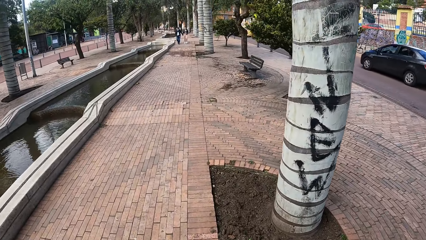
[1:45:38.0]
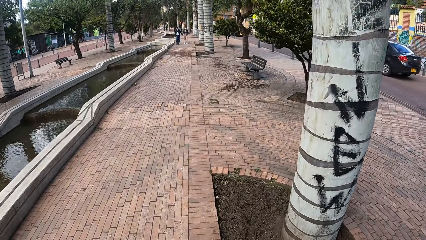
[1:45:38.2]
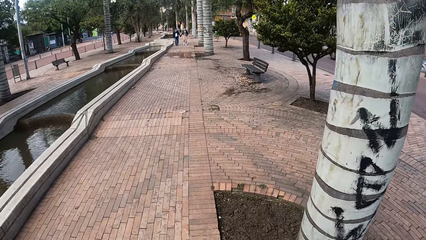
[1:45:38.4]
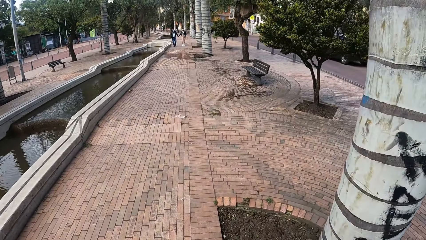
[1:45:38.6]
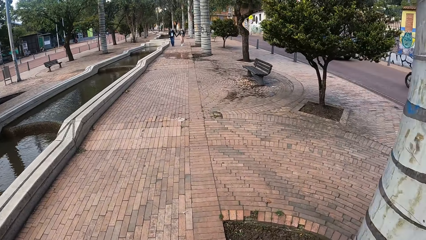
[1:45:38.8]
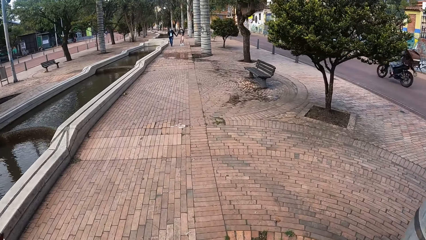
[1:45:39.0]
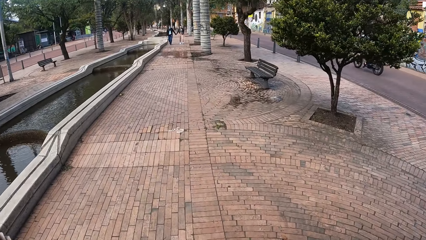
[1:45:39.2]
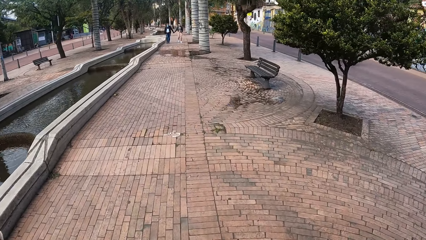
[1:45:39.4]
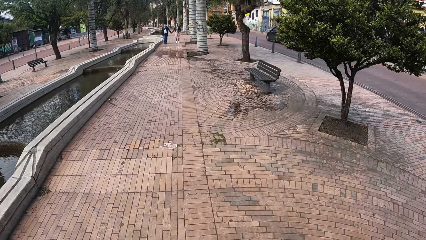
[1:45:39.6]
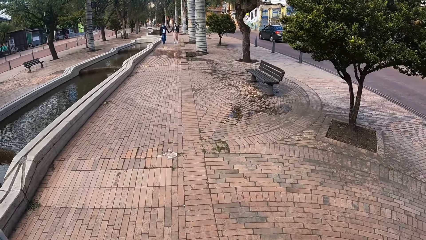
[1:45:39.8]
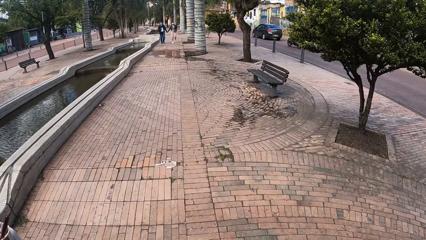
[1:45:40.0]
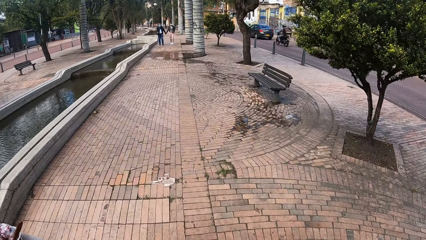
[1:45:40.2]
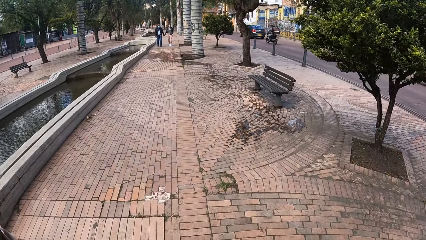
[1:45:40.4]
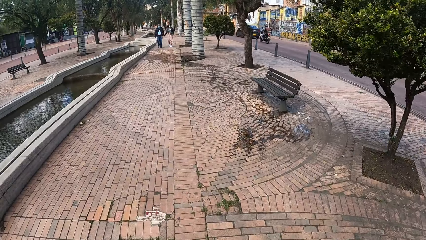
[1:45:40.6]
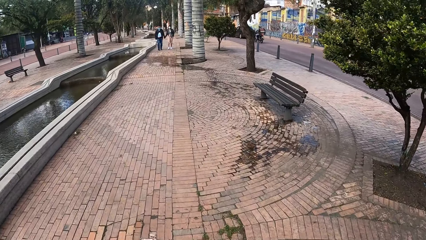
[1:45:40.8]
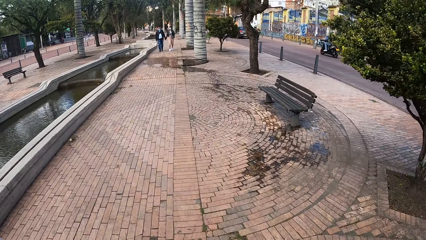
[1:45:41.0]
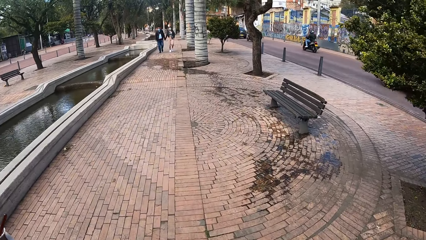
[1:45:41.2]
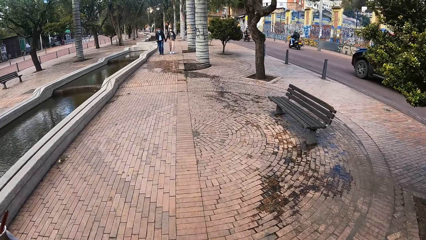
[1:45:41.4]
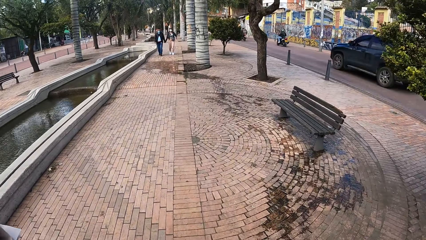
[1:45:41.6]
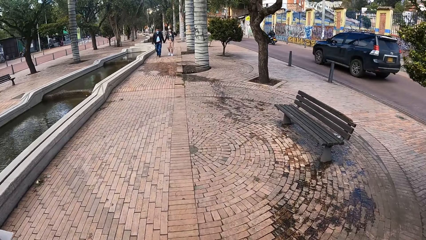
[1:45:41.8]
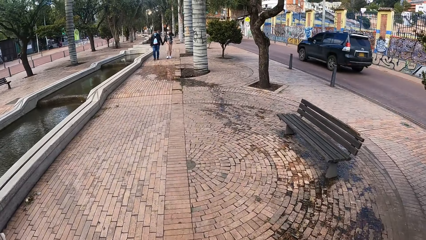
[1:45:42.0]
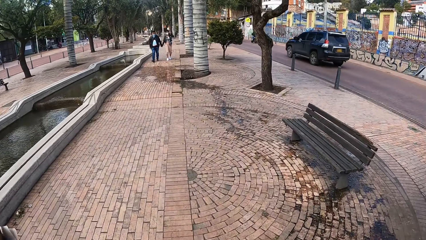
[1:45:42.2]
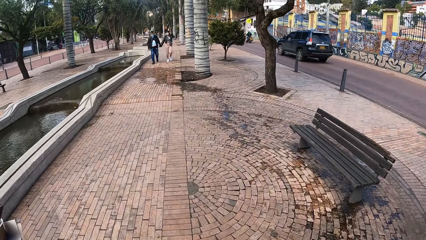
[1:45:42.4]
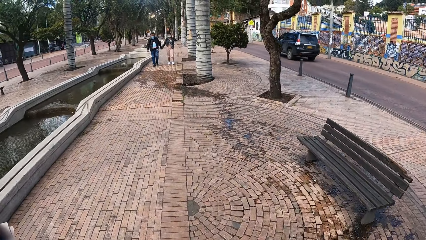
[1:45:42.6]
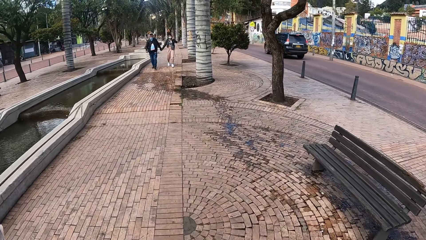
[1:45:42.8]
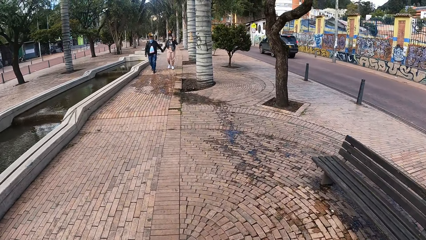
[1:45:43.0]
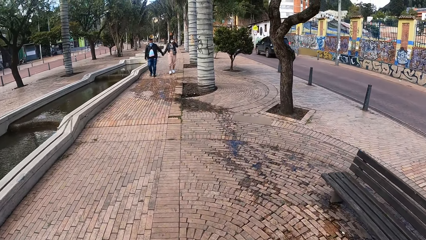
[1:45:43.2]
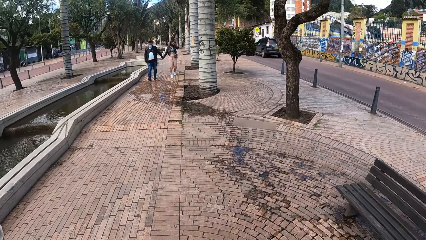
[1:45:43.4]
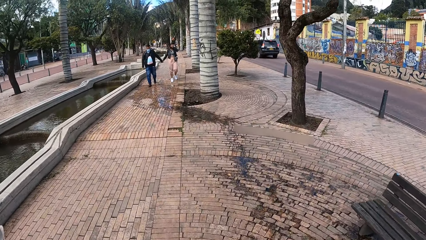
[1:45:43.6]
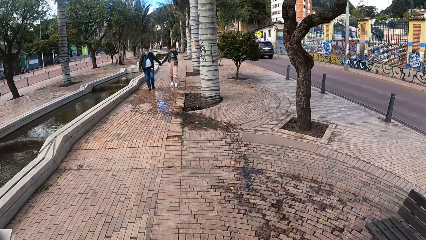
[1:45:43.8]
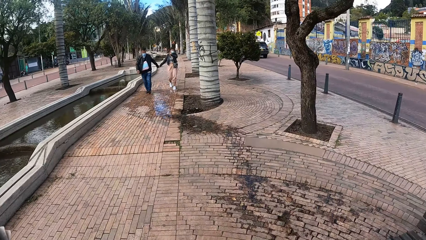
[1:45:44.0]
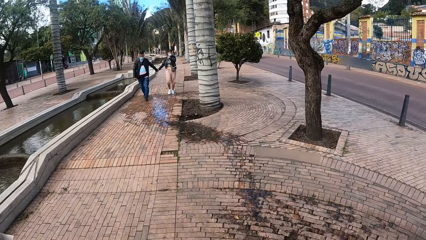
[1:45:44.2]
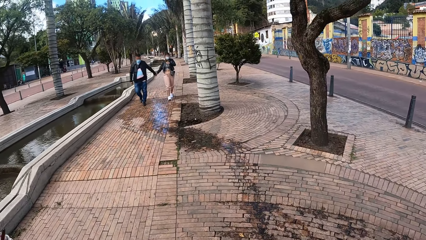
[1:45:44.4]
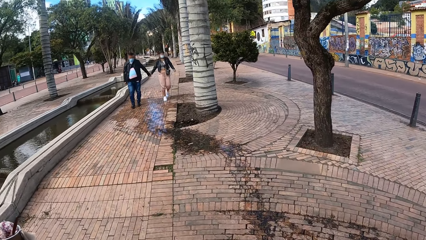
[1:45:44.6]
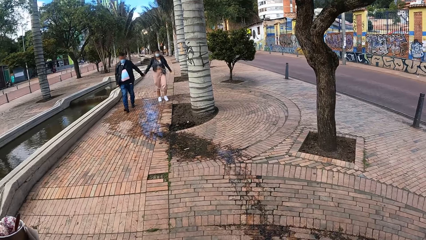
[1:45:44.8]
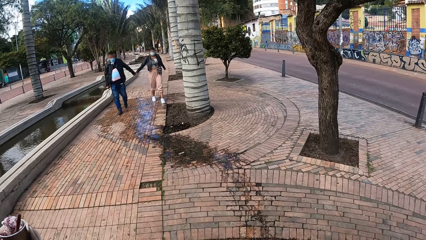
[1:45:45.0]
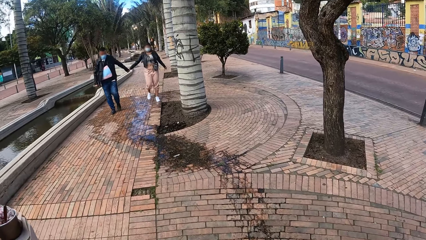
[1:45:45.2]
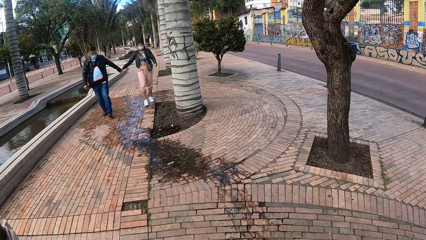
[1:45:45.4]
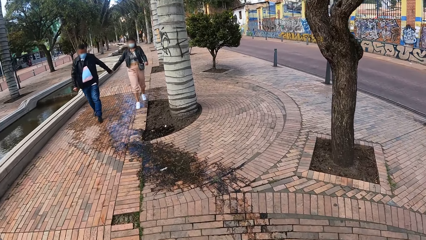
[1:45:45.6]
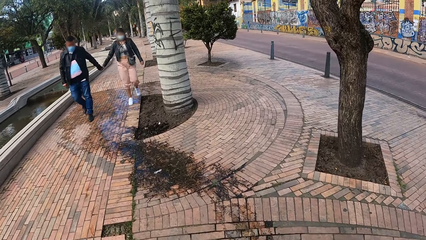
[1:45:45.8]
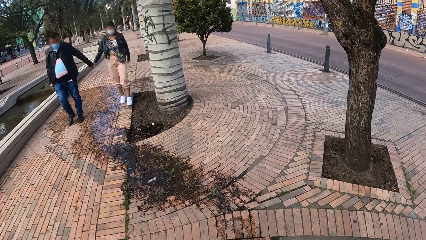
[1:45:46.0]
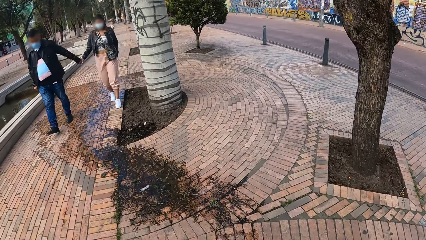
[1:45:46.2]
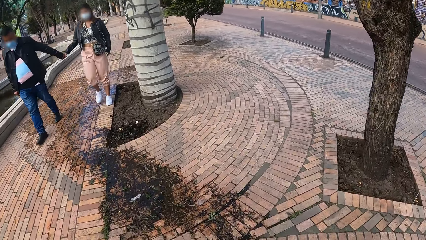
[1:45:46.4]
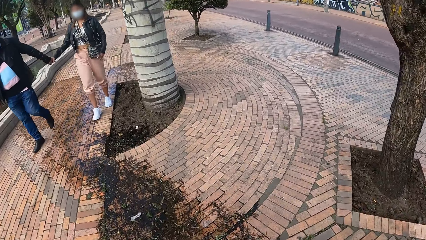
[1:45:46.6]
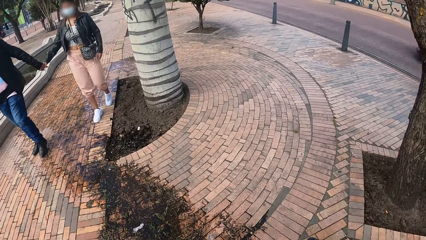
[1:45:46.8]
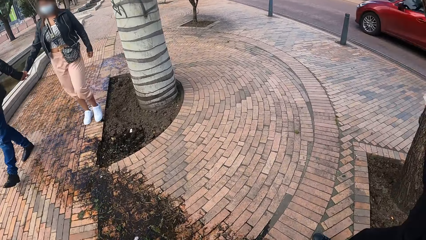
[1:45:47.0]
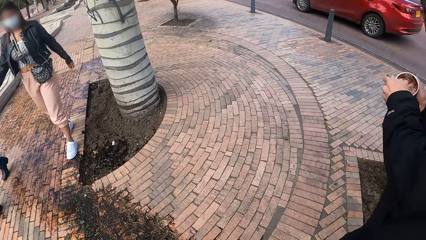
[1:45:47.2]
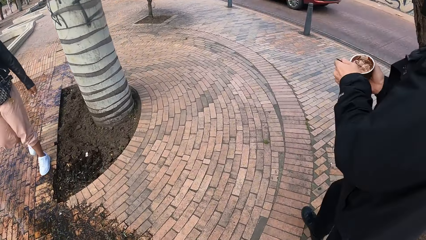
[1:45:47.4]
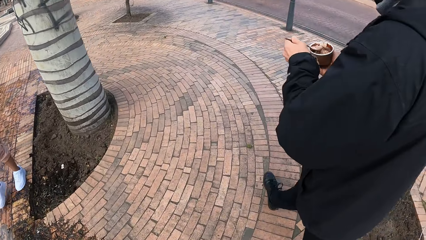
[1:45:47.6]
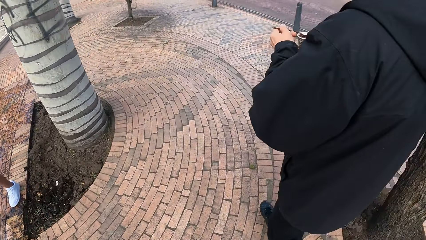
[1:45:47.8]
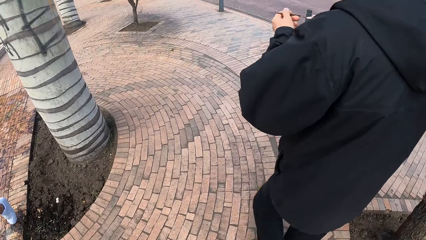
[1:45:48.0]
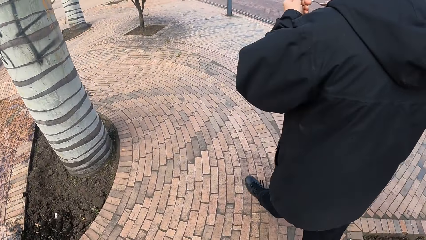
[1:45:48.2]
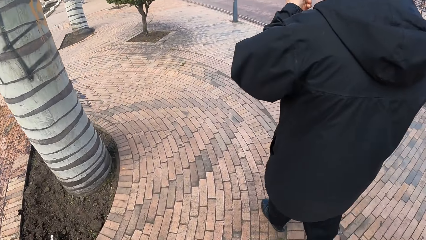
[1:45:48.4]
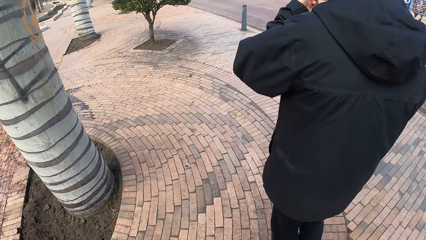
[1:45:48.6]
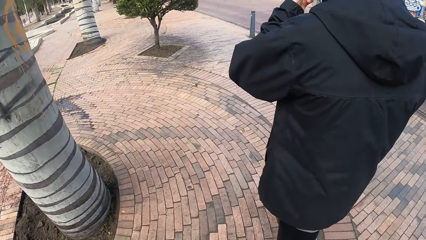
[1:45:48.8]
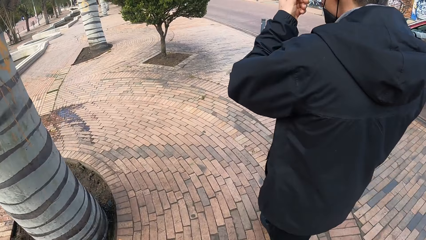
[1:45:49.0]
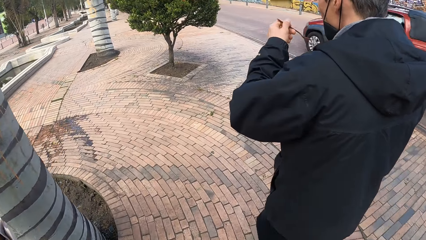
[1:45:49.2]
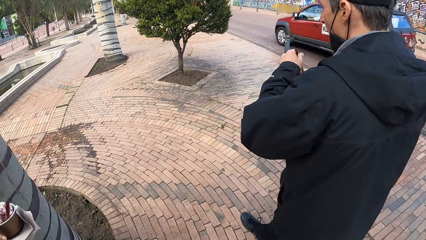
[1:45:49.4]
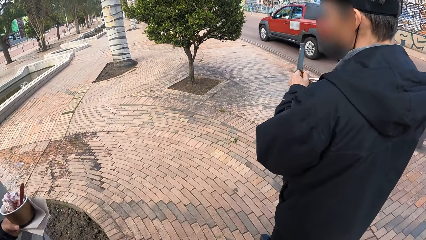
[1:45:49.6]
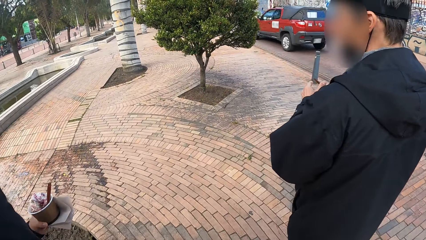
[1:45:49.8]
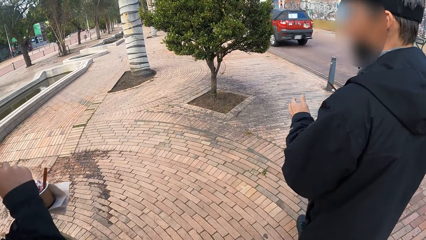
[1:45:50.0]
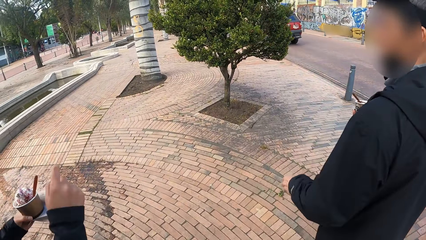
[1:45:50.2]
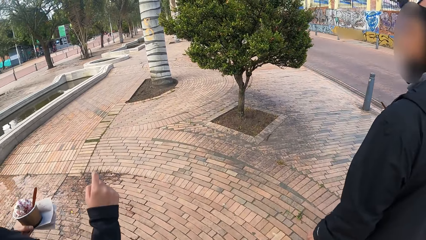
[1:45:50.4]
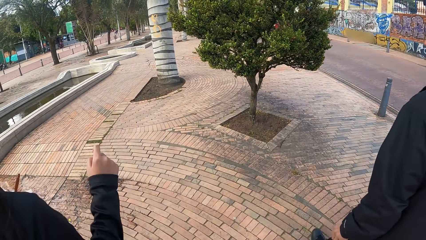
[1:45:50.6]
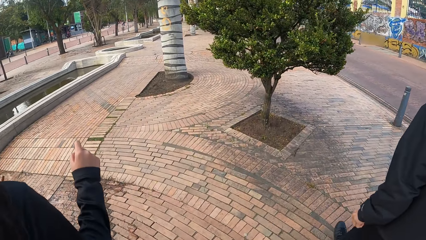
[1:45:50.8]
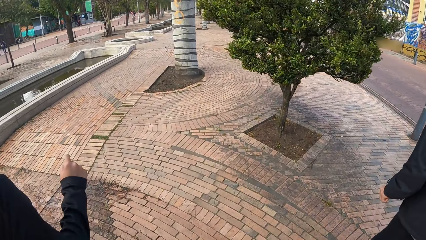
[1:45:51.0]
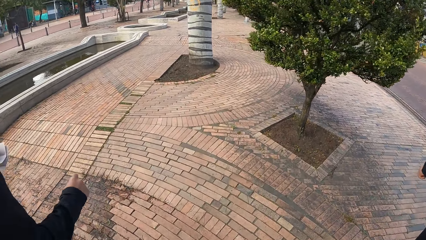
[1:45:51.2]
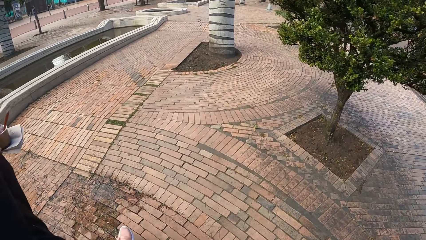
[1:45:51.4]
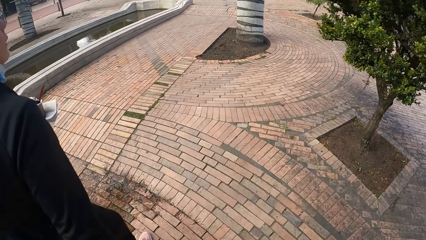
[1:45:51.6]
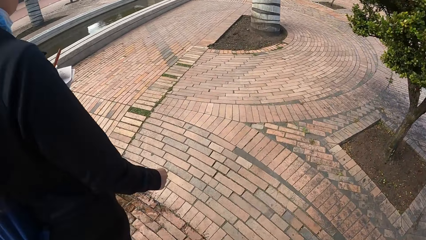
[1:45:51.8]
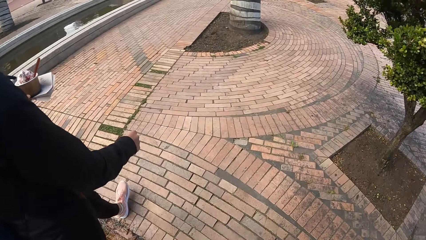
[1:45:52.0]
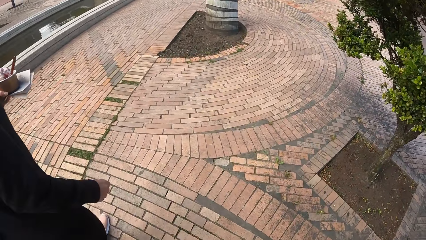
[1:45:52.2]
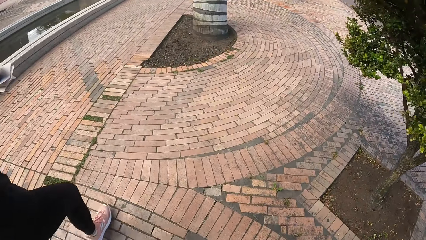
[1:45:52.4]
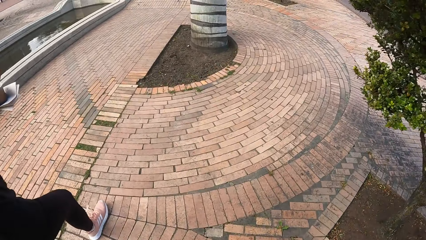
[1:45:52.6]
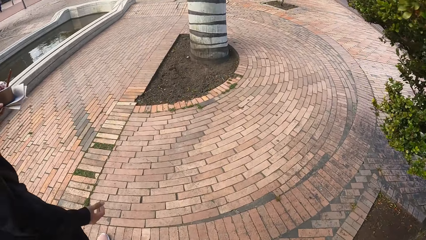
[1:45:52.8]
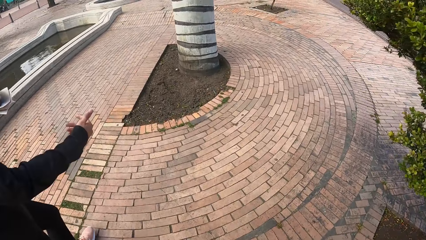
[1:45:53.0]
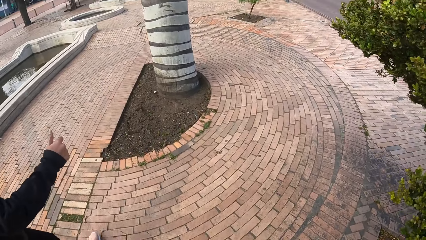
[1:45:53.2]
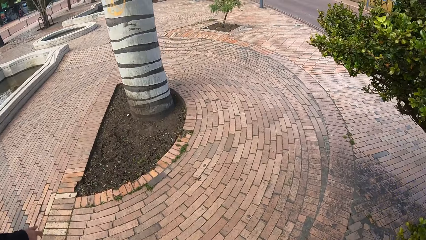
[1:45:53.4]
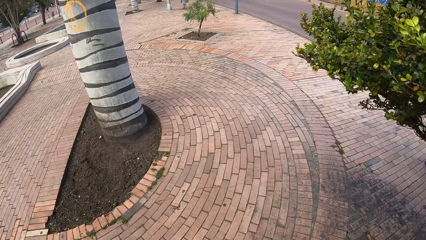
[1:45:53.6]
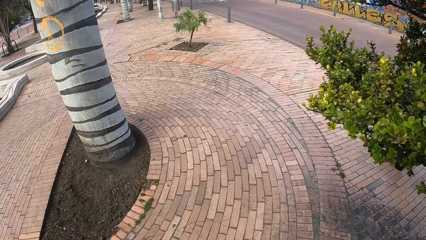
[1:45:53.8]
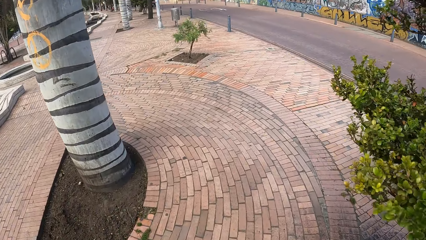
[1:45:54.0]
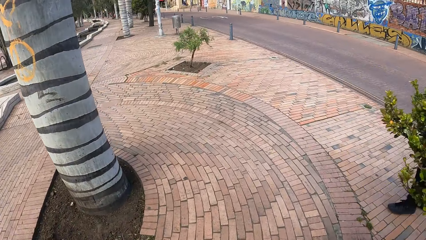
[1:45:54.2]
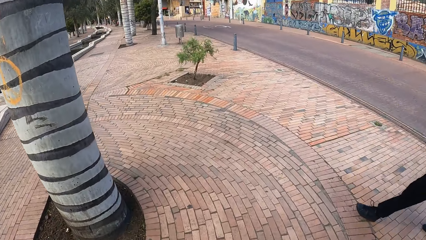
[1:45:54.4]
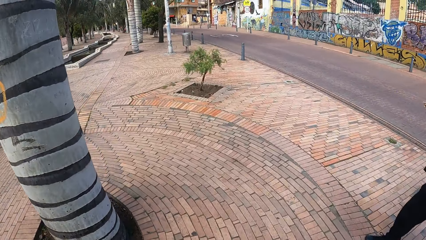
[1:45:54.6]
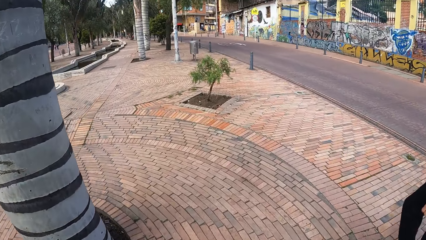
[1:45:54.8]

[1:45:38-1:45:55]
A black car drives past the camera wearer. A motorcycle rides past them, and again. A navy blue car drives past them. A red car drives past them. A man and a woman walk past them. Another man scoops ice cream from the bowl of ice cream in his right hand with the spoon in his left hand. The other man licks the ice cream from the spoon in his left hand.
